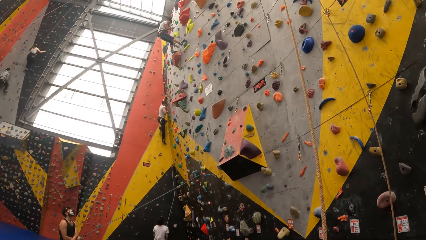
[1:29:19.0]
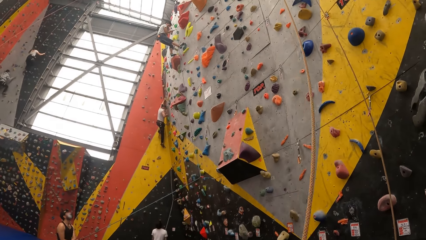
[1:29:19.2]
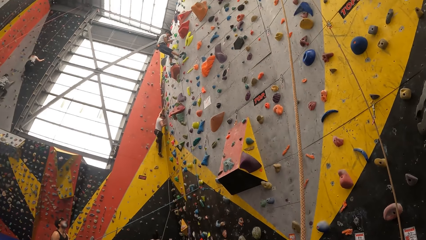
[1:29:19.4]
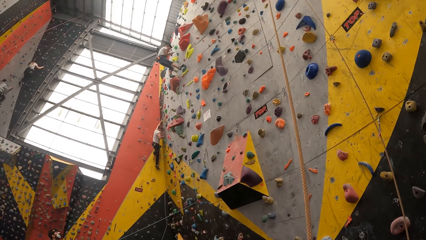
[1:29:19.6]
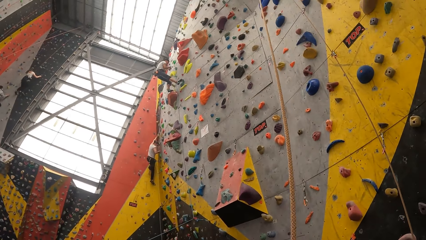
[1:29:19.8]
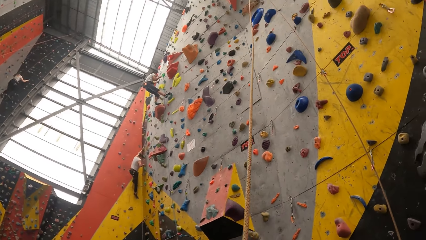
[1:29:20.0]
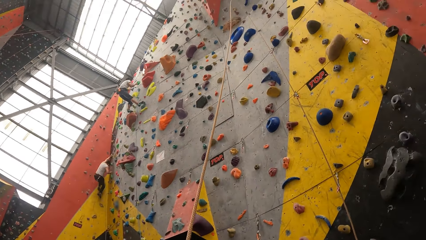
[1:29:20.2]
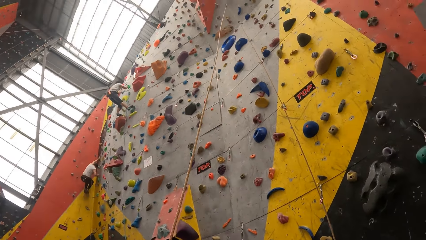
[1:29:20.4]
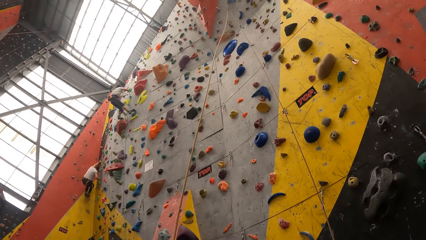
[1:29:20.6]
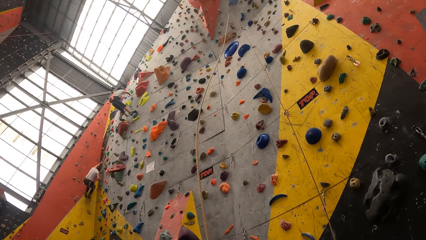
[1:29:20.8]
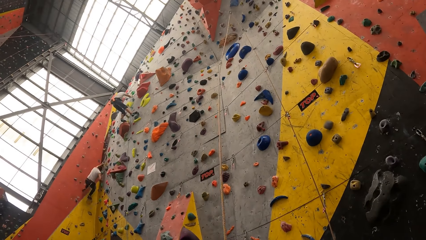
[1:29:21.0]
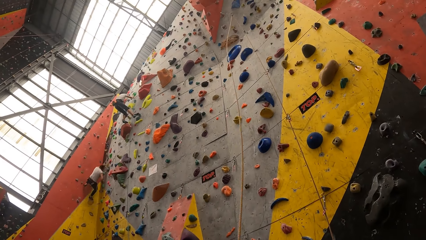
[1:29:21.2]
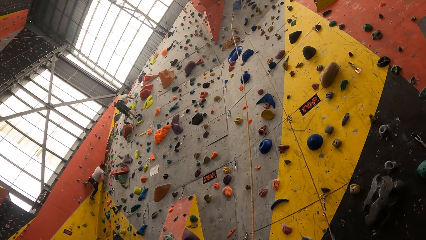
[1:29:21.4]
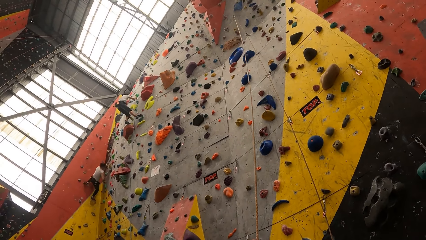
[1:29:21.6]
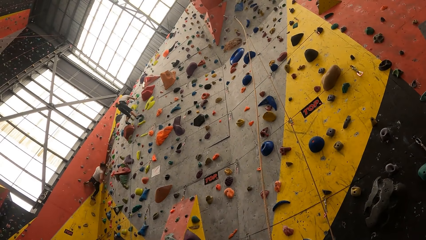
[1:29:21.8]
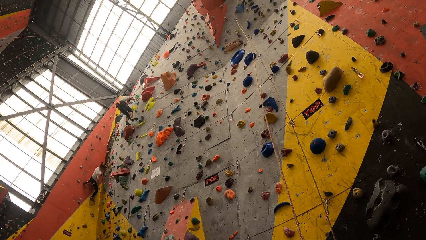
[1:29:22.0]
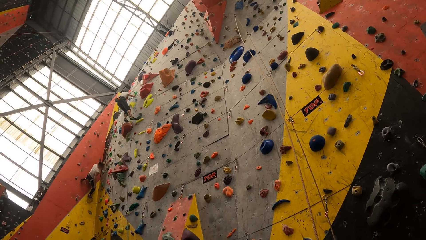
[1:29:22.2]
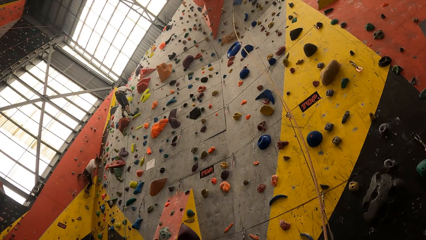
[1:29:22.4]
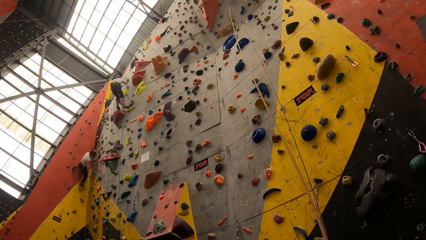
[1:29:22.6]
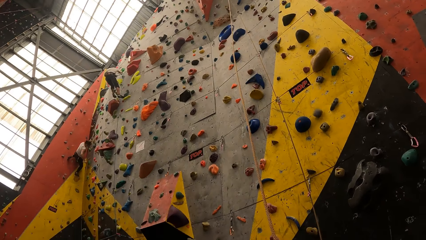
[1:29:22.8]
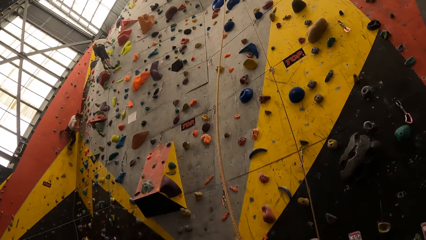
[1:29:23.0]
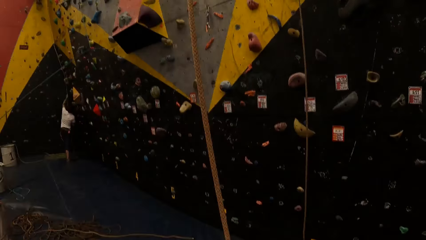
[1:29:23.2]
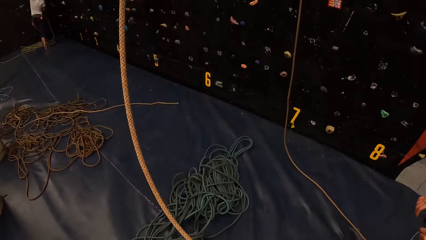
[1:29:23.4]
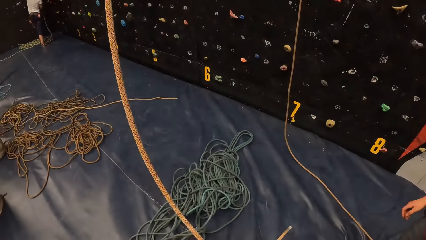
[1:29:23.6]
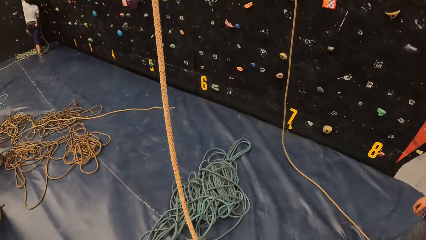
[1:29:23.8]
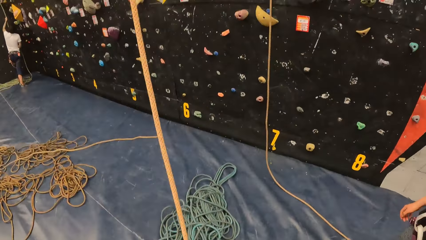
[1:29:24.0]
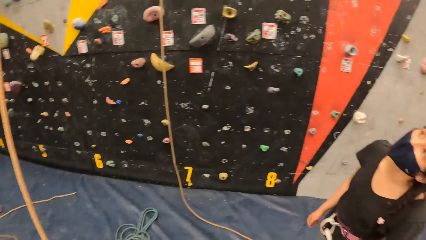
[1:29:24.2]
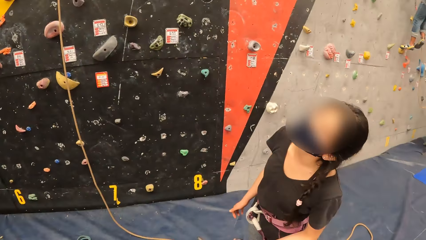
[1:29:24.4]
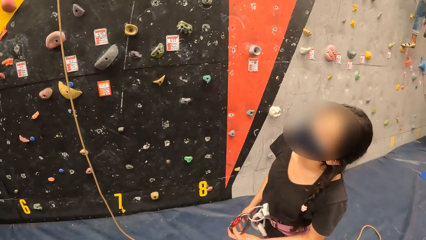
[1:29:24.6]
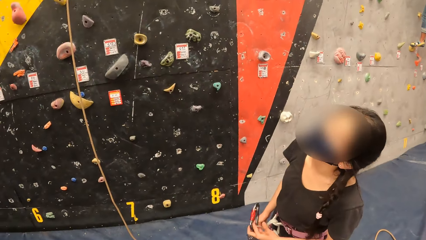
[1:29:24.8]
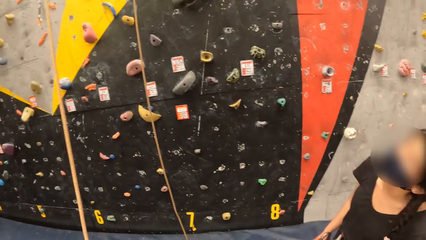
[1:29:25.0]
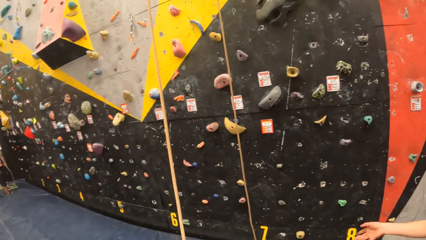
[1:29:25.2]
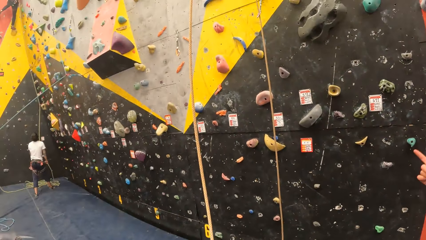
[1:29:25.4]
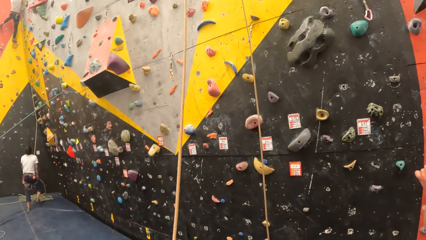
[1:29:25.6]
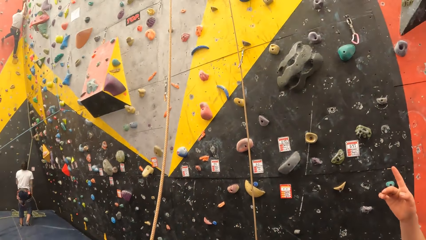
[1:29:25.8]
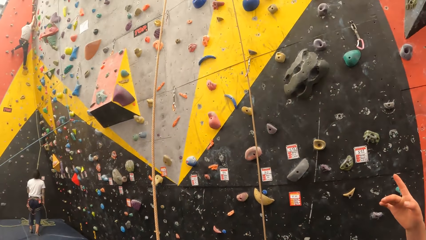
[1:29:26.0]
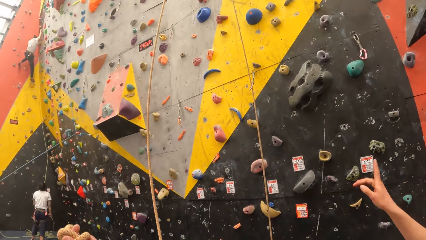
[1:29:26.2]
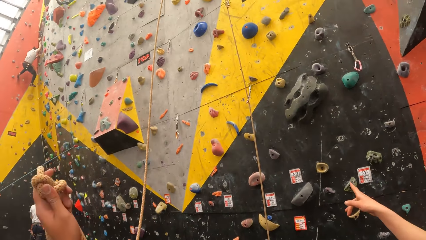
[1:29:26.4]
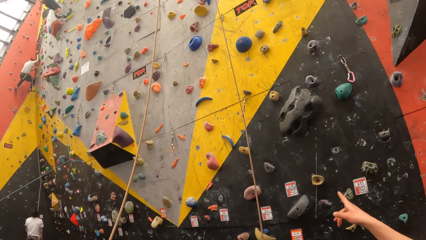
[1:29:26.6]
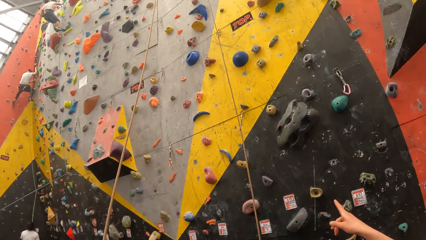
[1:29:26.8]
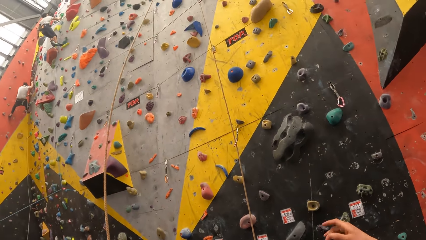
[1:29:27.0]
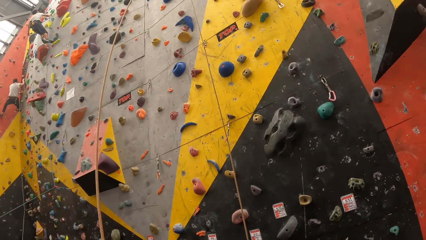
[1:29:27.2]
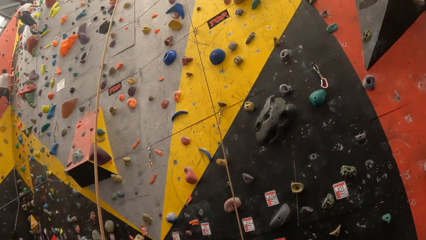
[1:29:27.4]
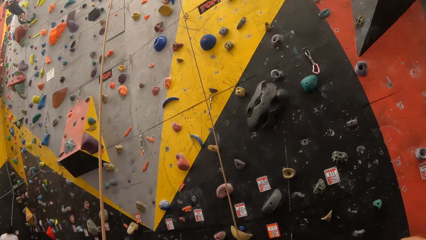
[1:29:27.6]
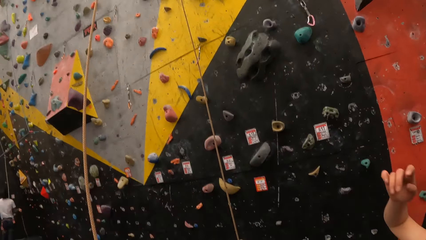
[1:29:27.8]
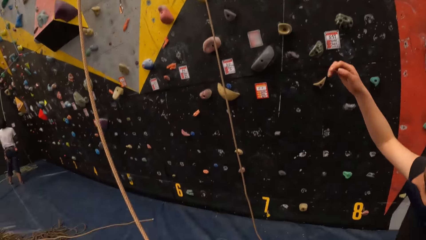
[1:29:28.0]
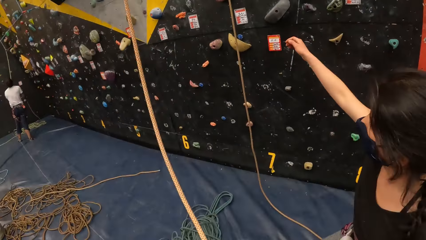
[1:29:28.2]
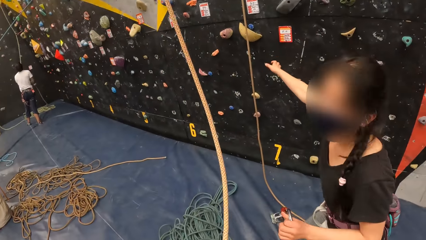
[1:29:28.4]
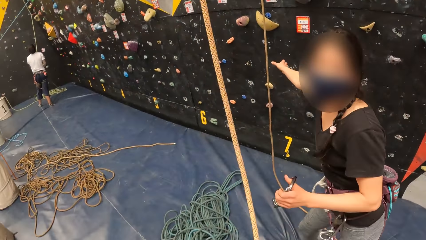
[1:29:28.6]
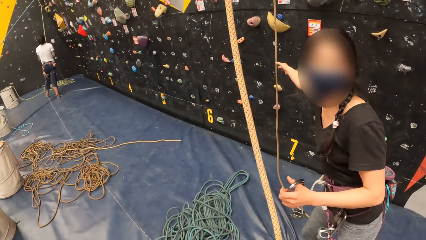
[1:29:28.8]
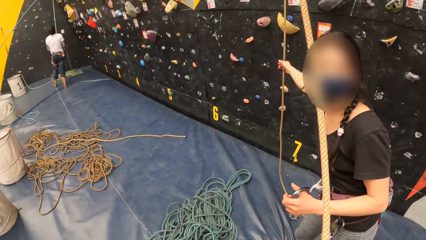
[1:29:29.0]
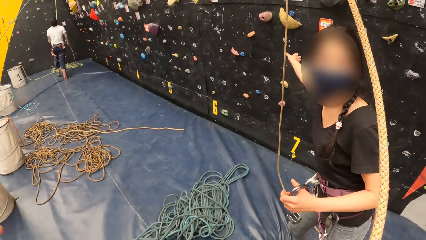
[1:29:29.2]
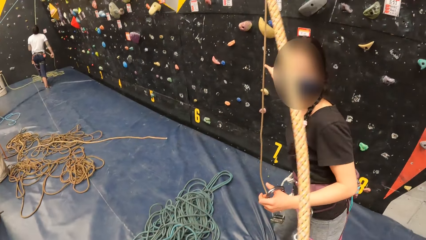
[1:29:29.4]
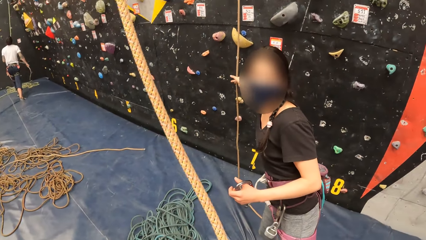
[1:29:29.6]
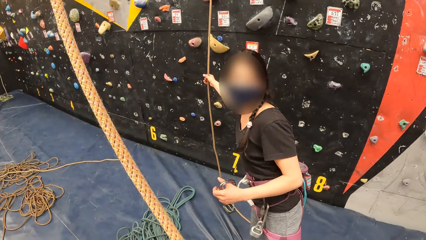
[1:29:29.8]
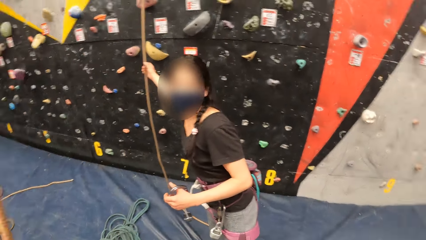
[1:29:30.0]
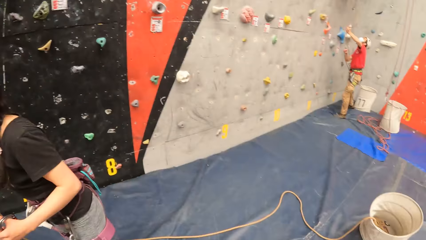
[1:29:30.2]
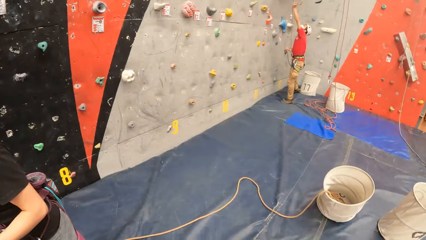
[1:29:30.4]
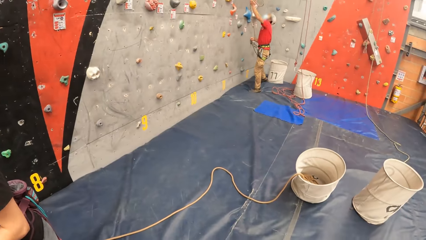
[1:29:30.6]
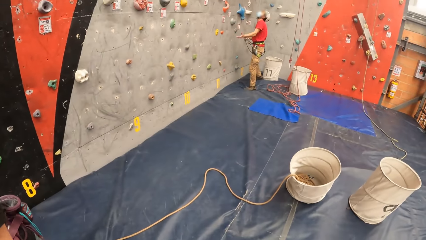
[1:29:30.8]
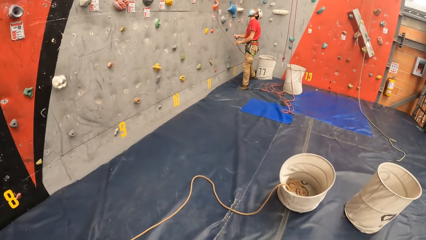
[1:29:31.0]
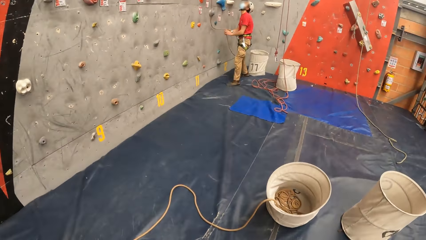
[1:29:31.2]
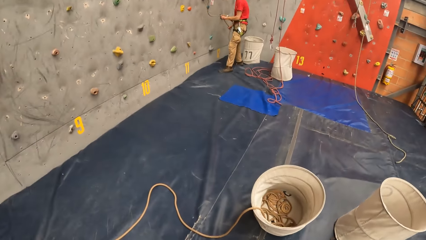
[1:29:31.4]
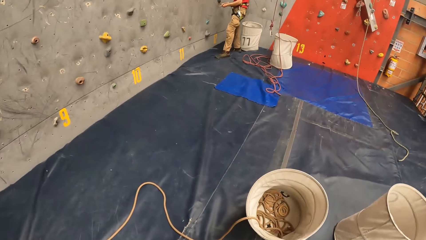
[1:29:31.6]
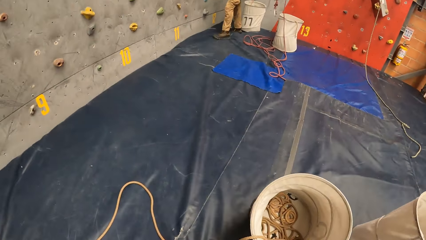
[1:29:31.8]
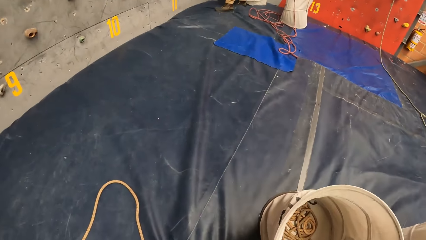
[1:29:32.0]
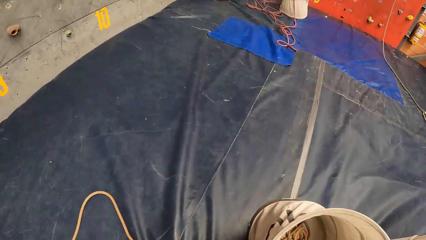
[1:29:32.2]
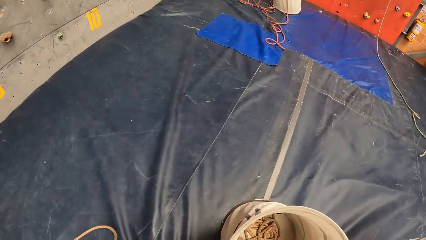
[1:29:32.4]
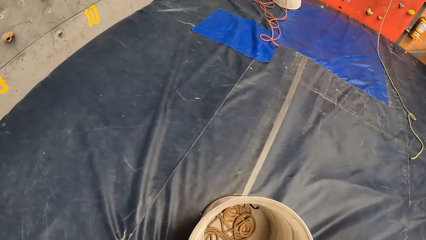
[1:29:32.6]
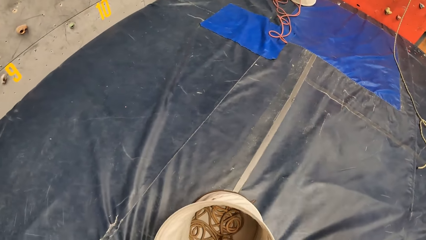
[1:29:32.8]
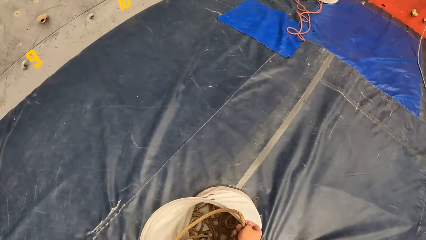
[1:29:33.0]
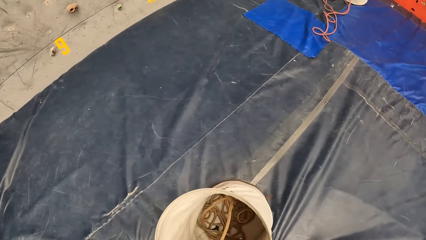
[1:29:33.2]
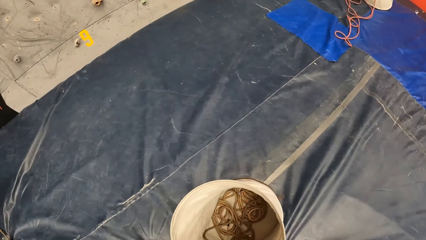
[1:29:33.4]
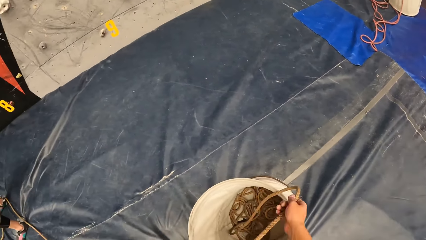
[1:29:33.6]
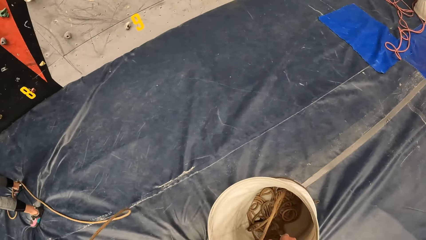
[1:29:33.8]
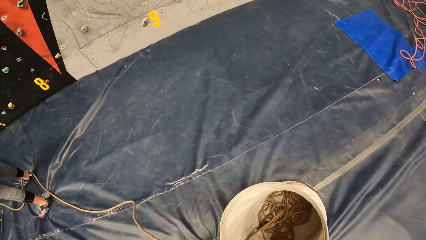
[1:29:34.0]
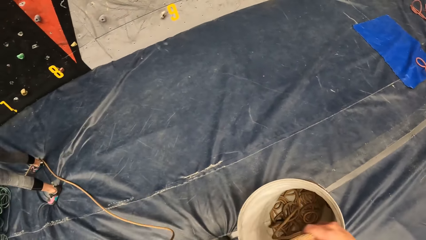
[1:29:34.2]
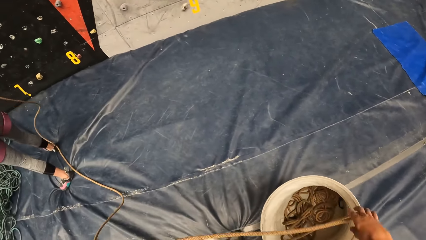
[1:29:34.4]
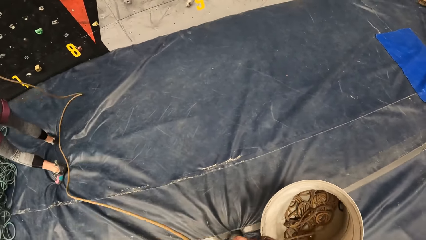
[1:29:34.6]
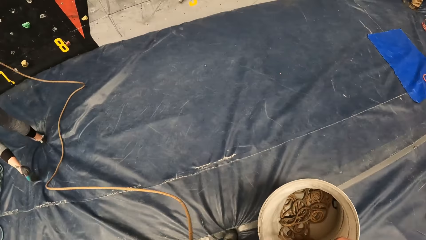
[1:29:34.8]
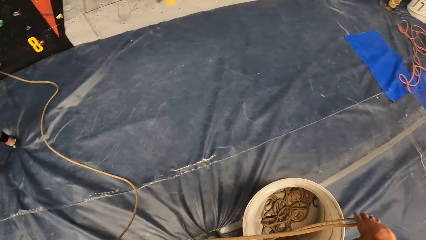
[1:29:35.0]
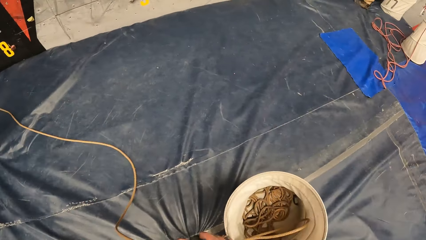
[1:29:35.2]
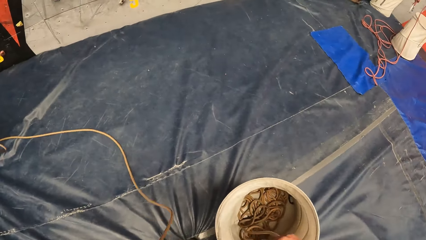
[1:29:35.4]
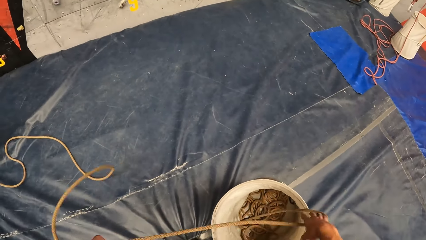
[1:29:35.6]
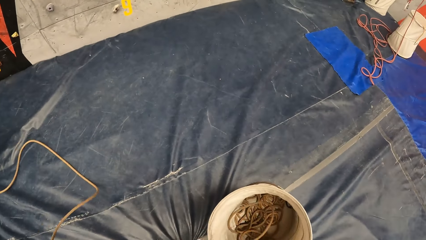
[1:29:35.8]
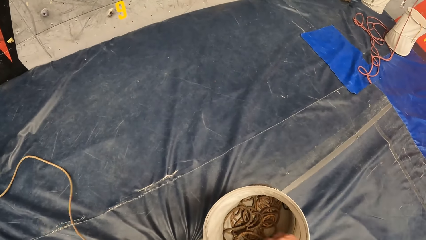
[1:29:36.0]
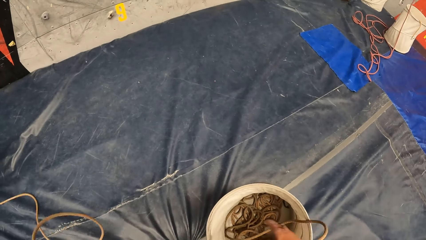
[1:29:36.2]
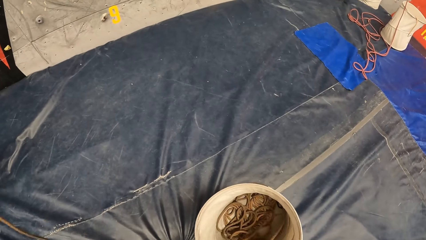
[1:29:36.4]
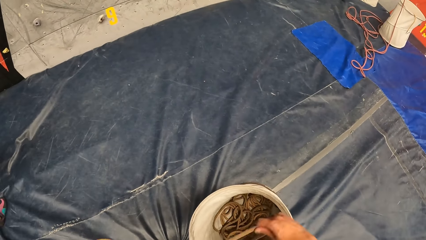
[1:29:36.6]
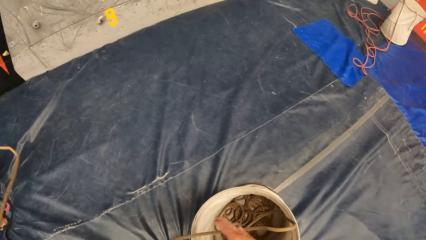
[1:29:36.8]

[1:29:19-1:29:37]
The camera wearer pulls a rope. They look at a woman. The woman points at the rope. The woman walks forward. The woman looks at the camera wearer. The woman picks up the rope. The camera wearer looks around and walks around. They pick up the rope. They pull the rope into a bucket.
